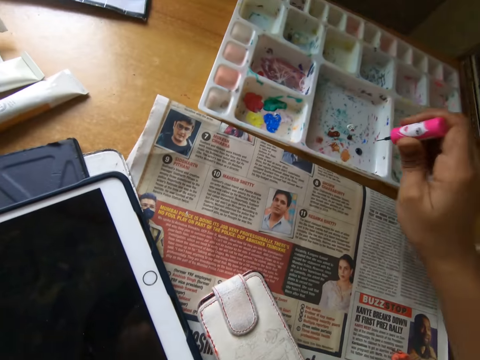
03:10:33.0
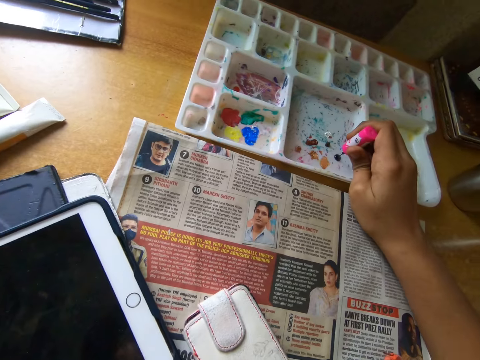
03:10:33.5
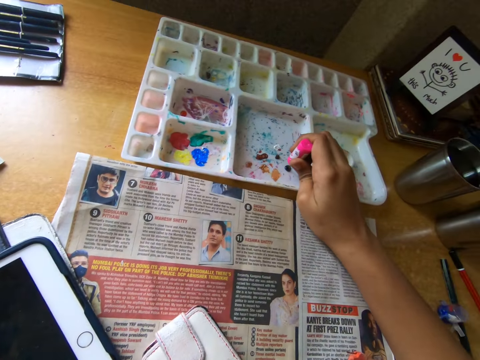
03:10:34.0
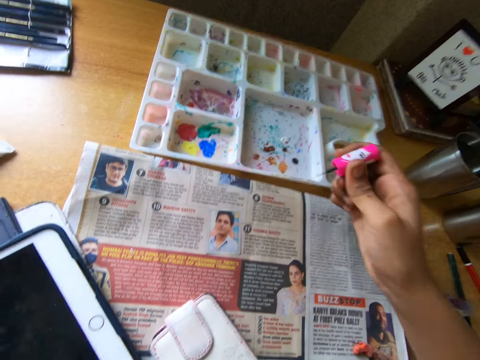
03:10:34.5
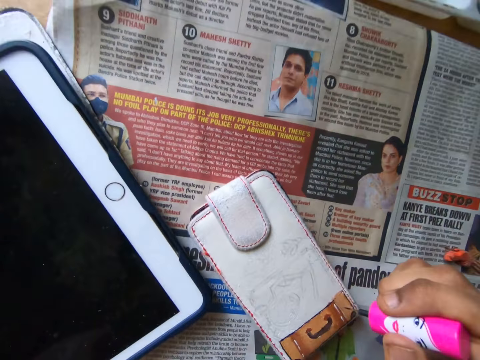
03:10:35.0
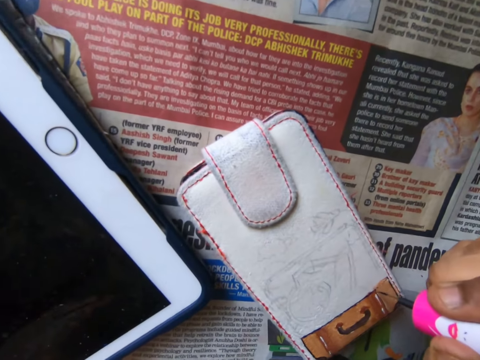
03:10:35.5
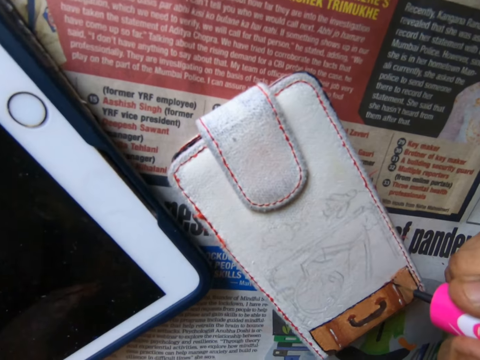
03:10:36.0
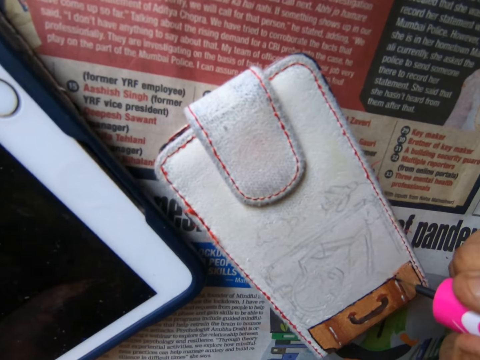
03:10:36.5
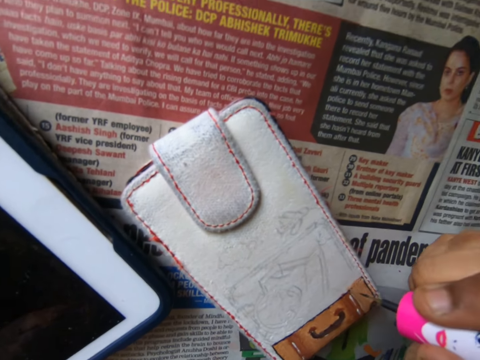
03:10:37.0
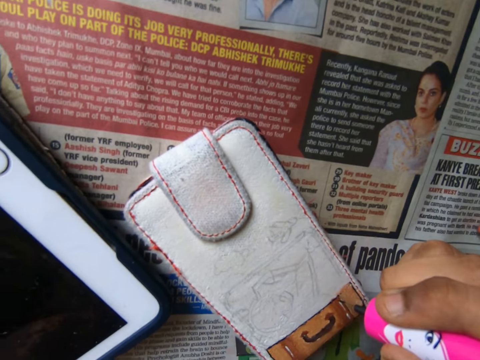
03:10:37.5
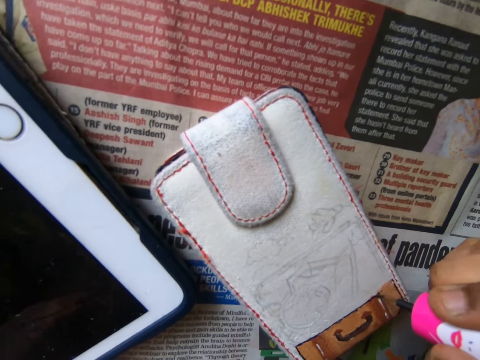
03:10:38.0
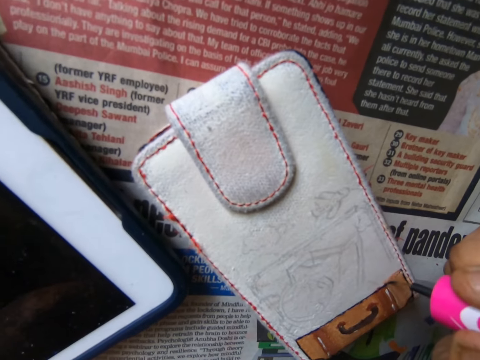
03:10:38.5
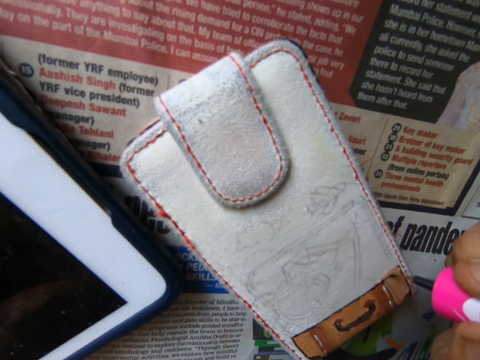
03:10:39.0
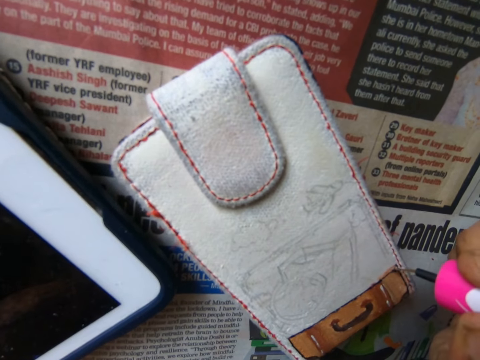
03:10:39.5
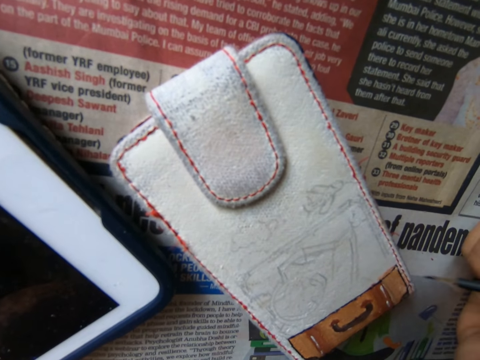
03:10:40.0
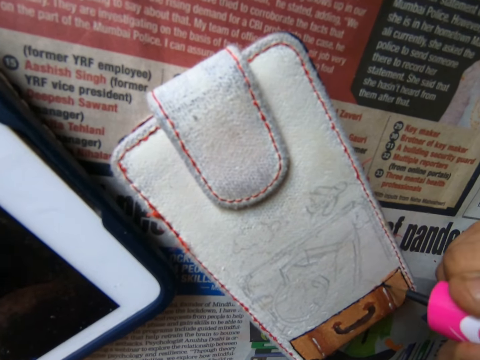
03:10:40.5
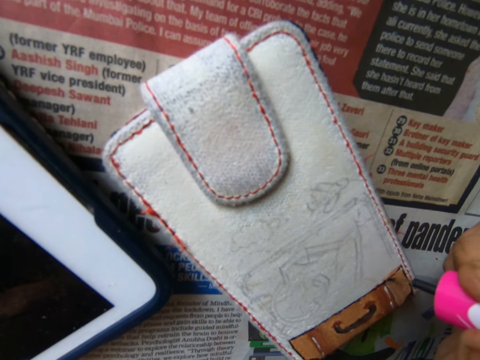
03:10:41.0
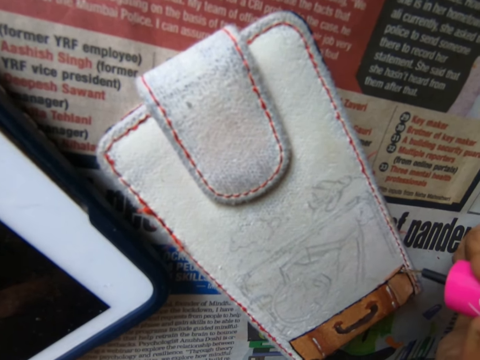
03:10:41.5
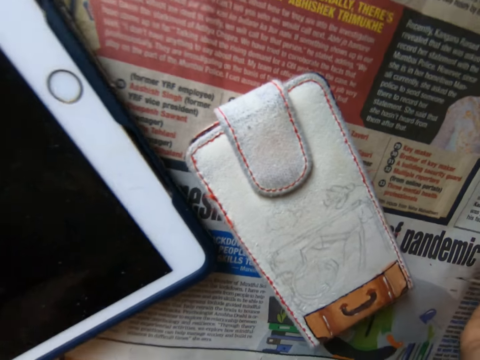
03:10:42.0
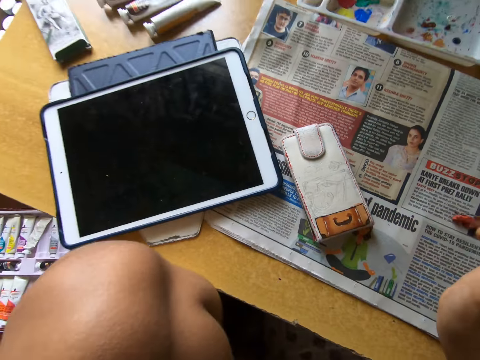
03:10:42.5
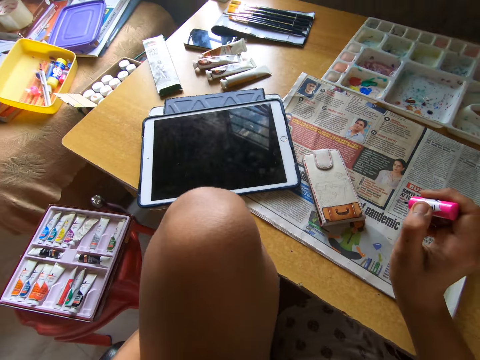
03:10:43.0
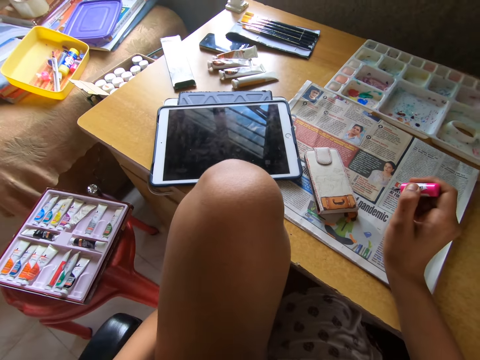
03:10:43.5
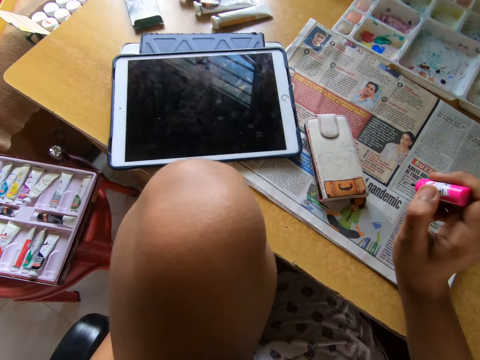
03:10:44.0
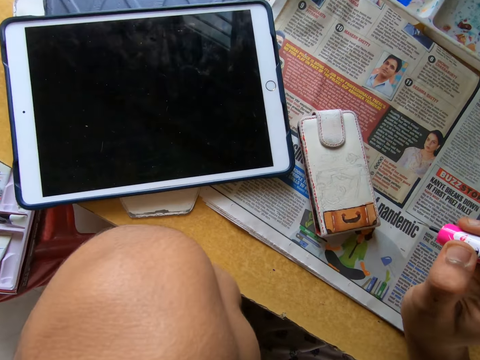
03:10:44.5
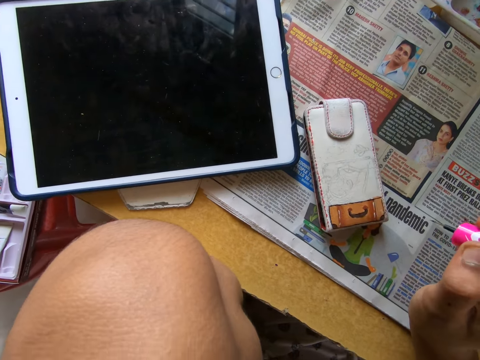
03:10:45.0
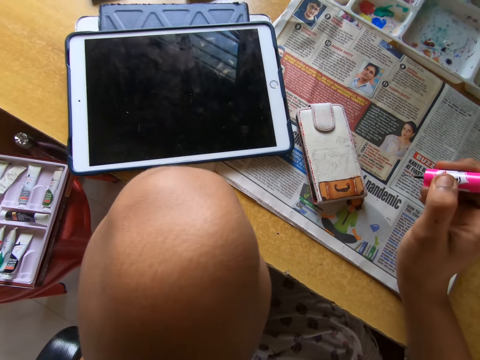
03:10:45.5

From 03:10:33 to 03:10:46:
The camera wearer pulls the brush off the wallet. They dip the painting brush into the painting pallet on the table. They pull the brush off the paint. They paint the wallet on the table with the painting brush. They pull the brush off the wallet.

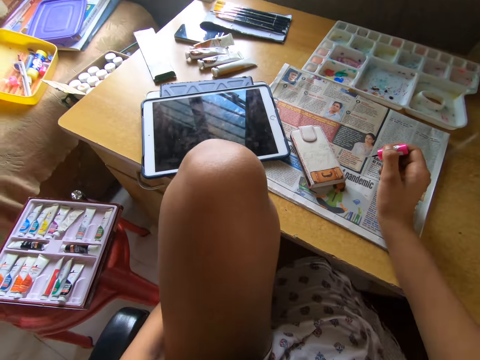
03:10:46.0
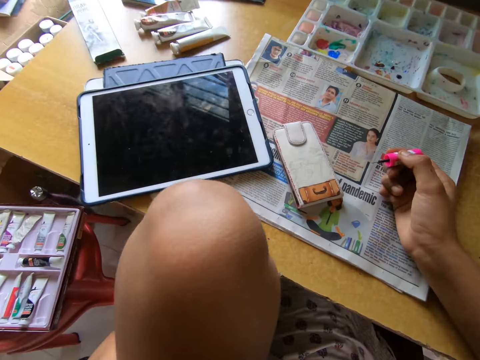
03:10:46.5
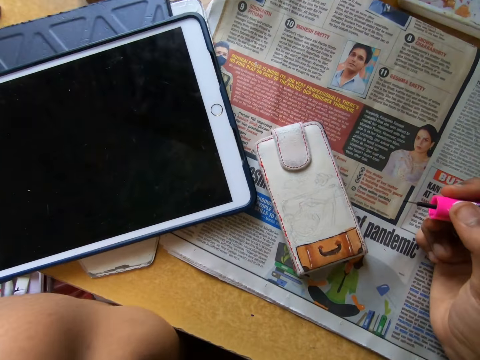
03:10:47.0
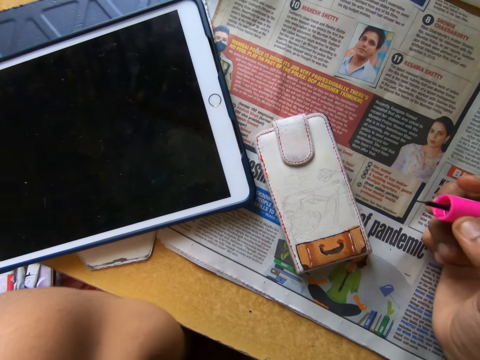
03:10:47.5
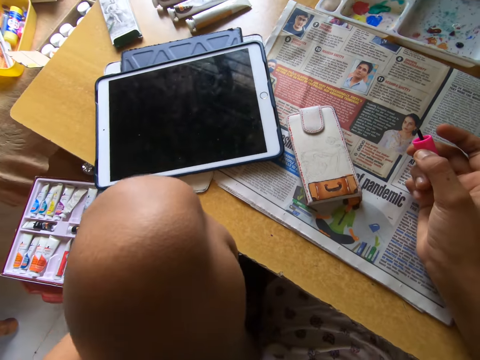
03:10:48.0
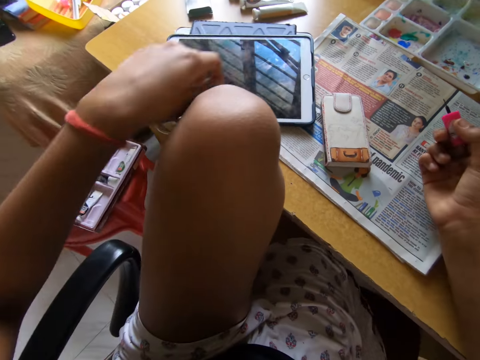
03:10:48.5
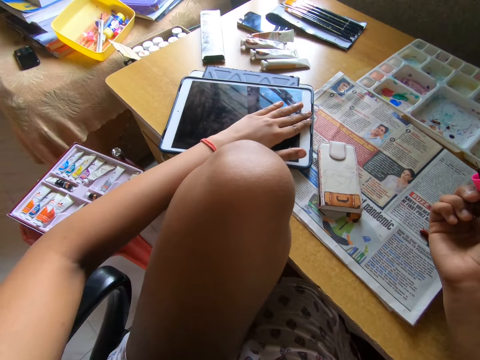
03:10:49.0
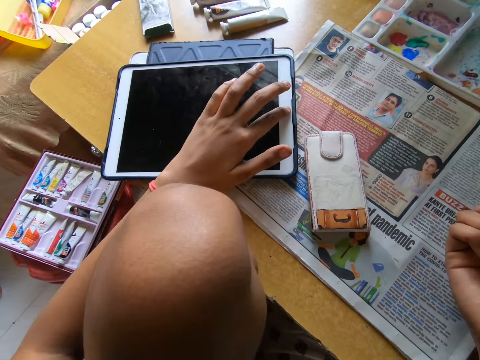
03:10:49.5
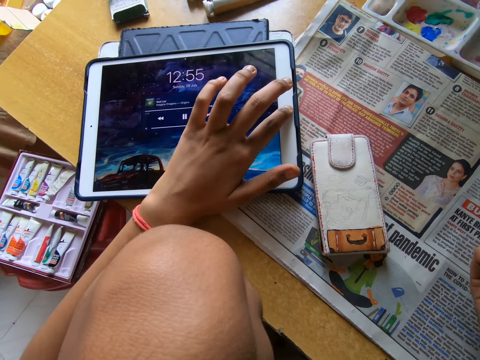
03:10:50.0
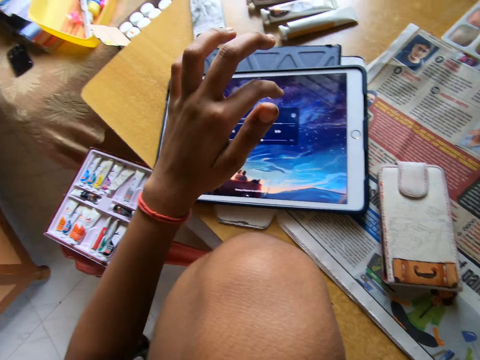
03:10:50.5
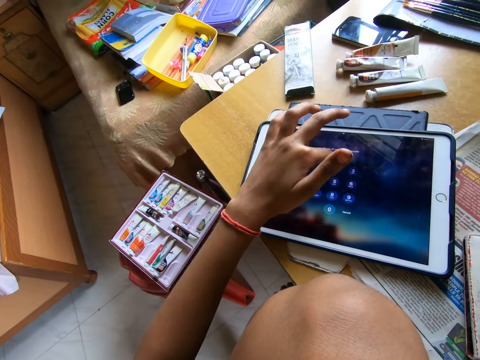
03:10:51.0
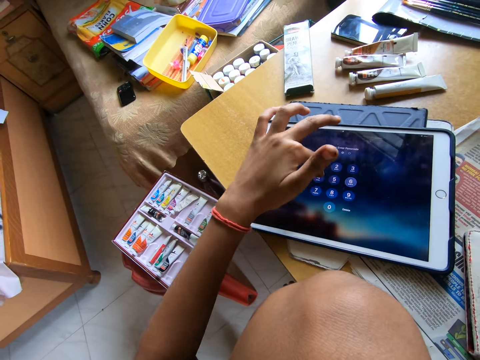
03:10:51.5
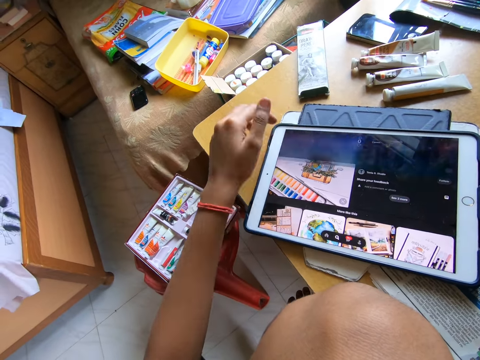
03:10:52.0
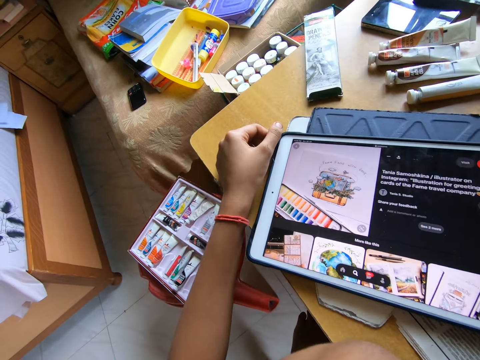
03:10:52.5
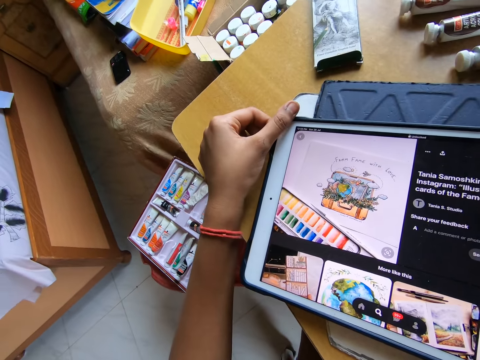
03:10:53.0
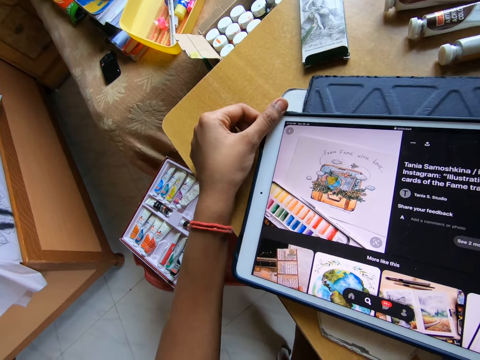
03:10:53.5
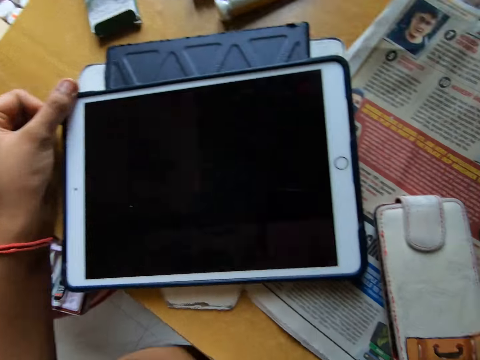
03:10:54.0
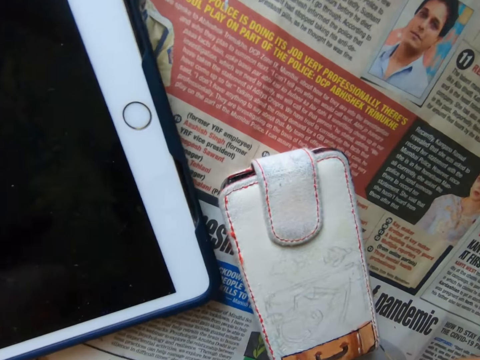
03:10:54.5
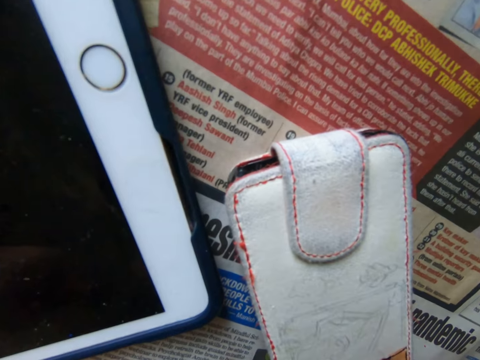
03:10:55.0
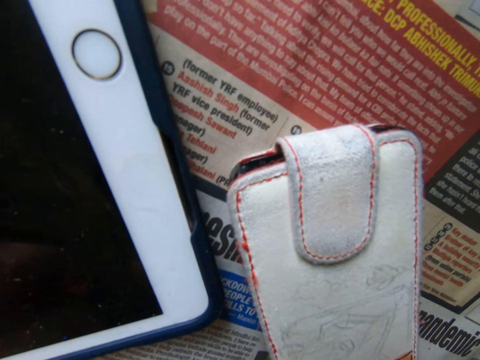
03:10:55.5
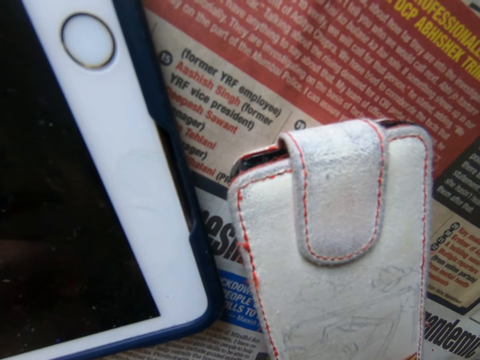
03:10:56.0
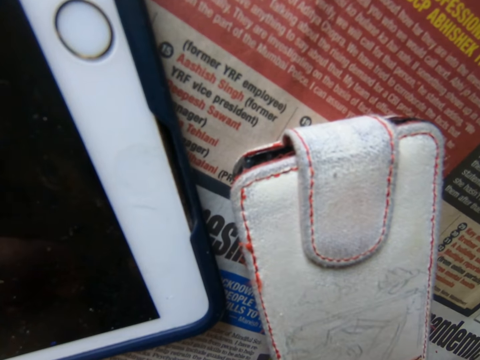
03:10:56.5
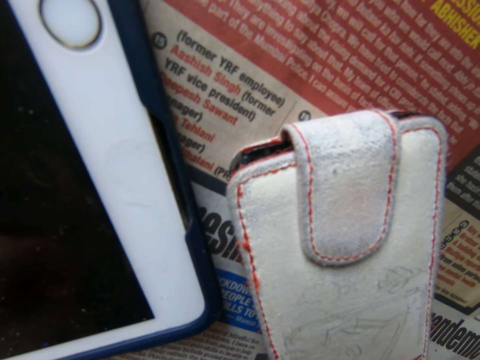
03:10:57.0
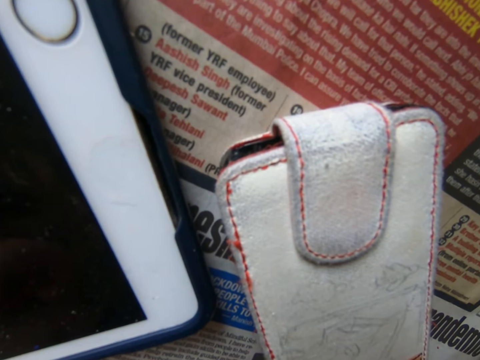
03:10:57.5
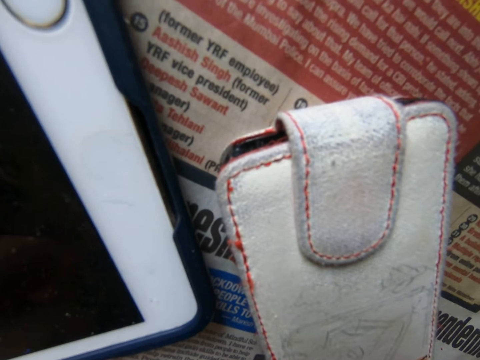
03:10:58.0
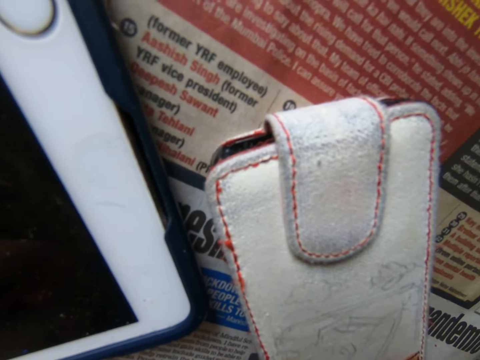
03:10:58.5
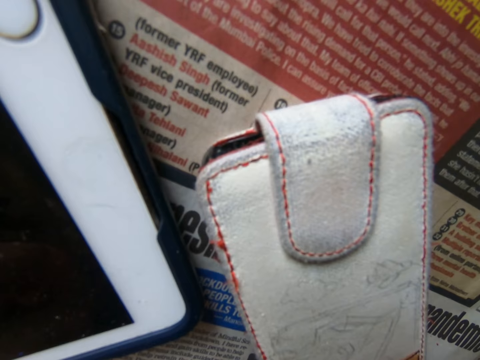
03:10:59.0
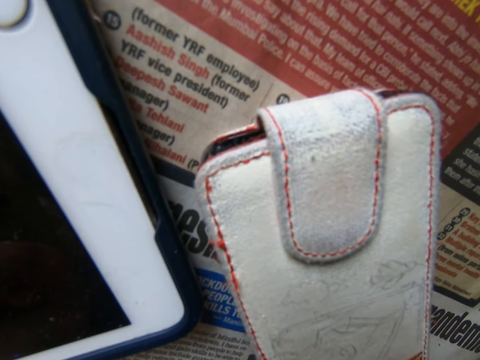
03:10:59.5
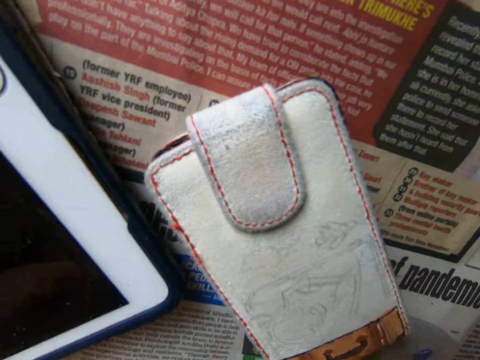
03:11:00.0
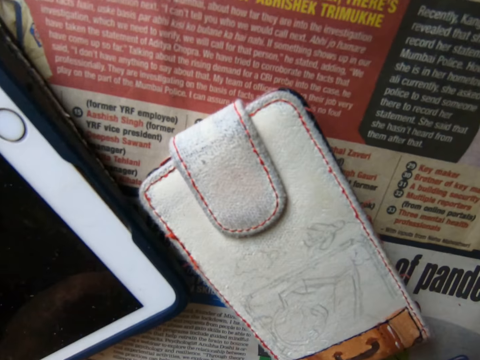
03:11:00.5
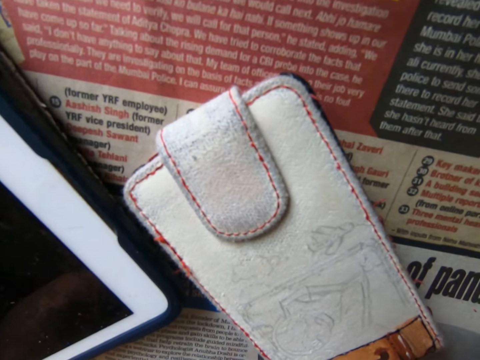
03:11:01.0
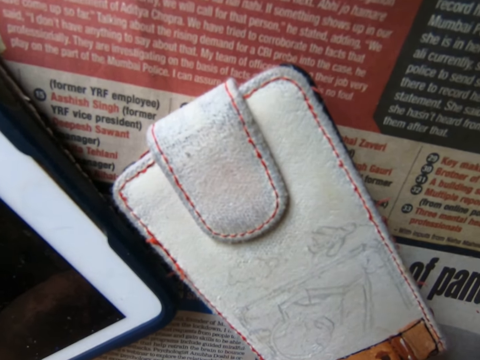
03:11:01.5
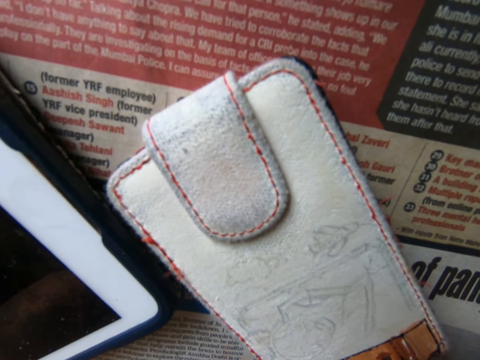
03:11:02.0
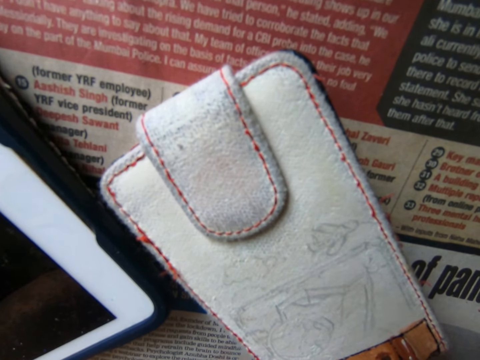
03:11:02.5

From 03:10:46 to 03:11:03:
The camera wearer holds the brush. He presses the tablet with his finger. He operates the tablet on the table. He holds the tablet. He paints the wallet on the table with the painting brush. He looks at the wallet.
